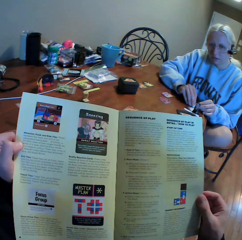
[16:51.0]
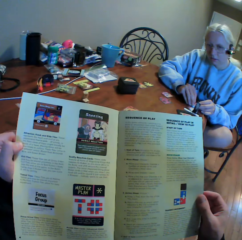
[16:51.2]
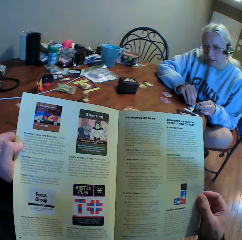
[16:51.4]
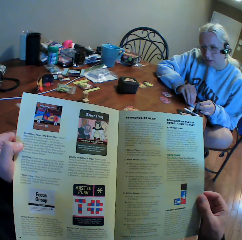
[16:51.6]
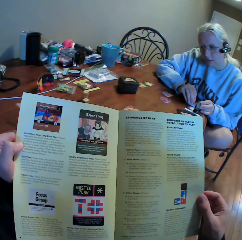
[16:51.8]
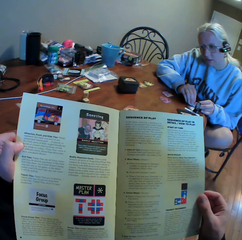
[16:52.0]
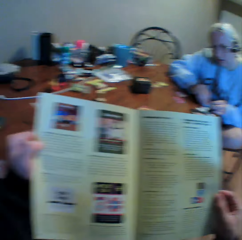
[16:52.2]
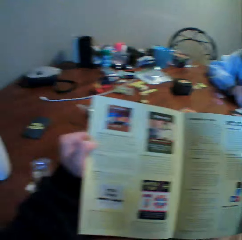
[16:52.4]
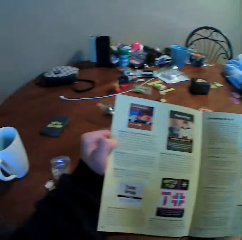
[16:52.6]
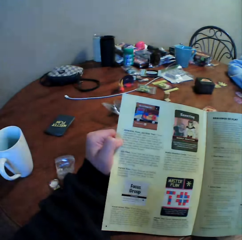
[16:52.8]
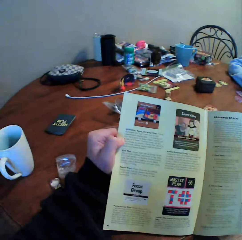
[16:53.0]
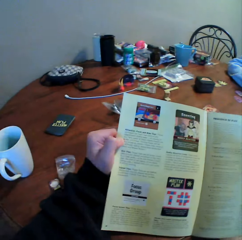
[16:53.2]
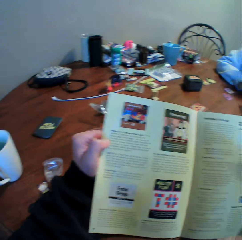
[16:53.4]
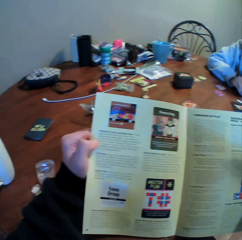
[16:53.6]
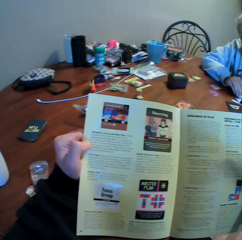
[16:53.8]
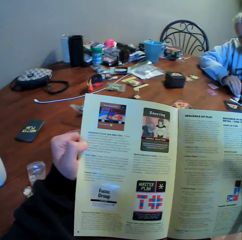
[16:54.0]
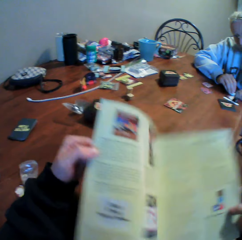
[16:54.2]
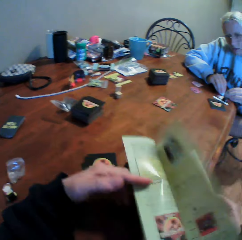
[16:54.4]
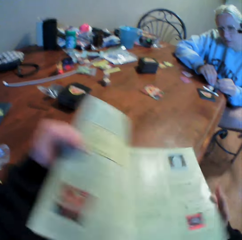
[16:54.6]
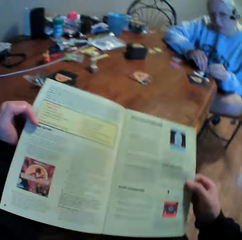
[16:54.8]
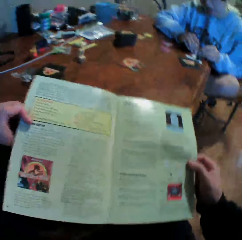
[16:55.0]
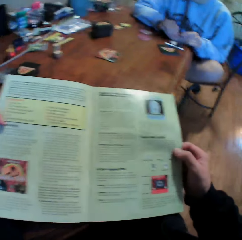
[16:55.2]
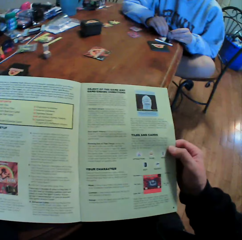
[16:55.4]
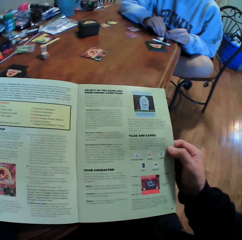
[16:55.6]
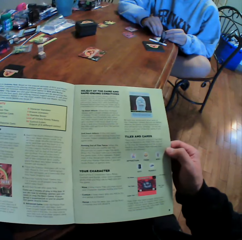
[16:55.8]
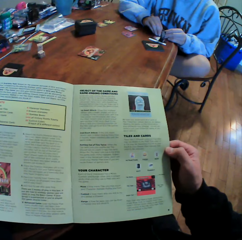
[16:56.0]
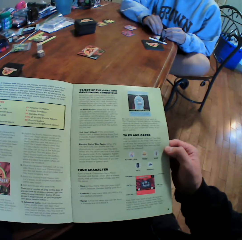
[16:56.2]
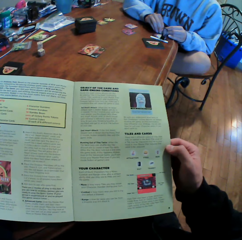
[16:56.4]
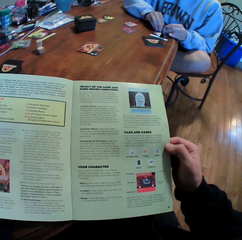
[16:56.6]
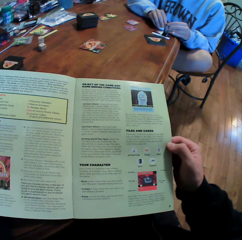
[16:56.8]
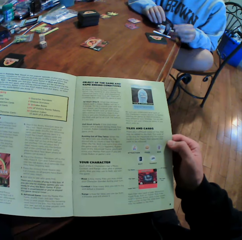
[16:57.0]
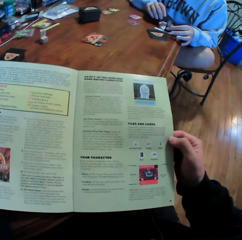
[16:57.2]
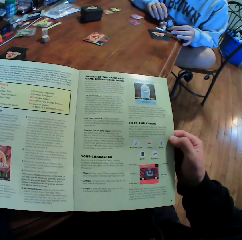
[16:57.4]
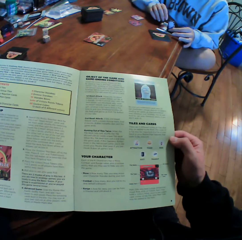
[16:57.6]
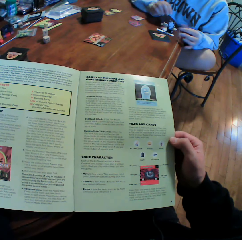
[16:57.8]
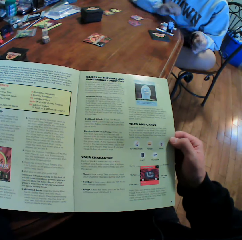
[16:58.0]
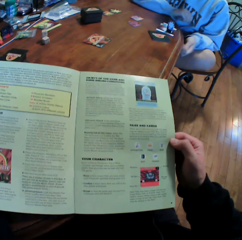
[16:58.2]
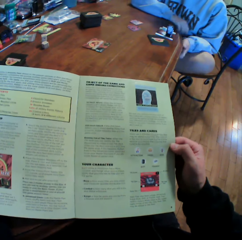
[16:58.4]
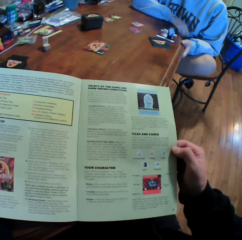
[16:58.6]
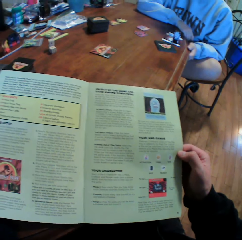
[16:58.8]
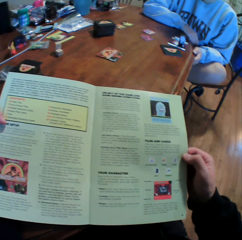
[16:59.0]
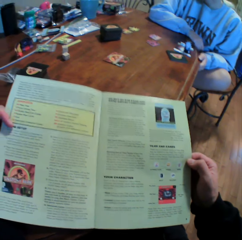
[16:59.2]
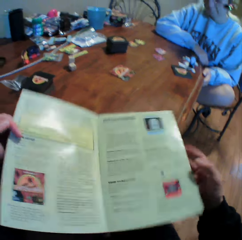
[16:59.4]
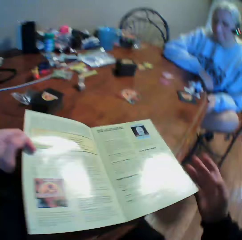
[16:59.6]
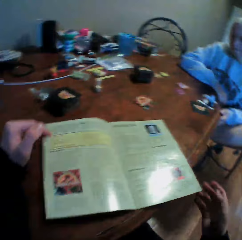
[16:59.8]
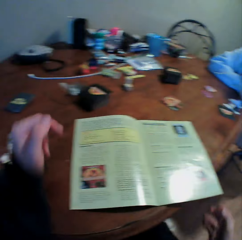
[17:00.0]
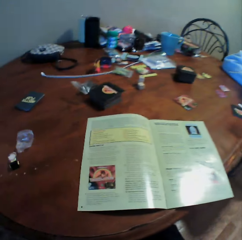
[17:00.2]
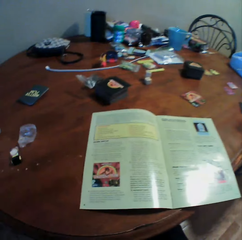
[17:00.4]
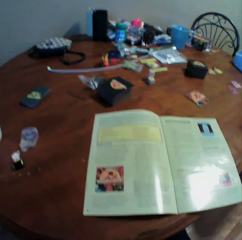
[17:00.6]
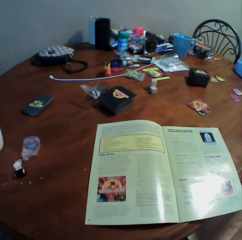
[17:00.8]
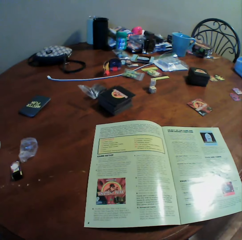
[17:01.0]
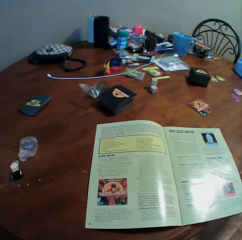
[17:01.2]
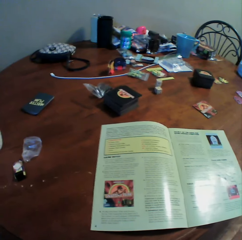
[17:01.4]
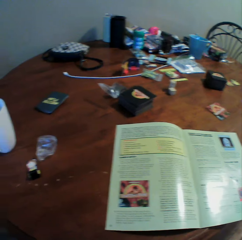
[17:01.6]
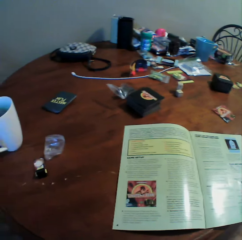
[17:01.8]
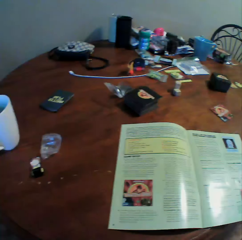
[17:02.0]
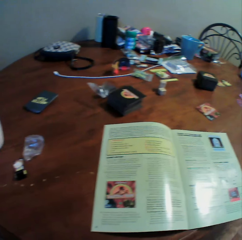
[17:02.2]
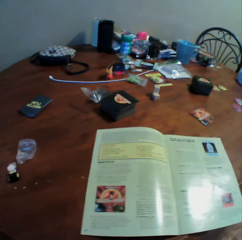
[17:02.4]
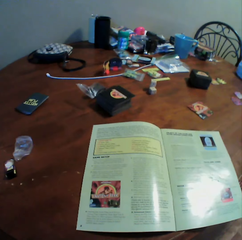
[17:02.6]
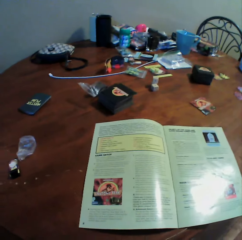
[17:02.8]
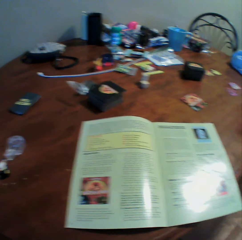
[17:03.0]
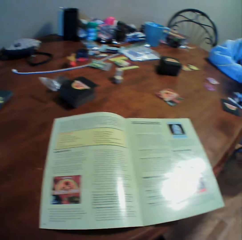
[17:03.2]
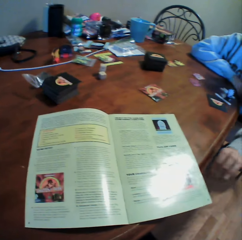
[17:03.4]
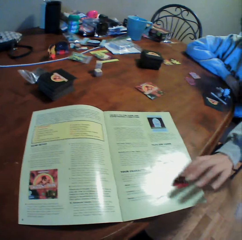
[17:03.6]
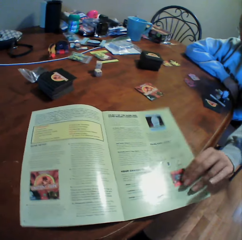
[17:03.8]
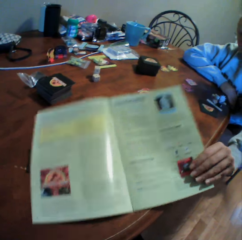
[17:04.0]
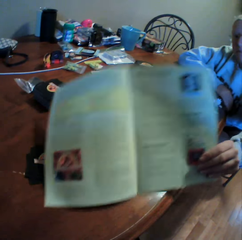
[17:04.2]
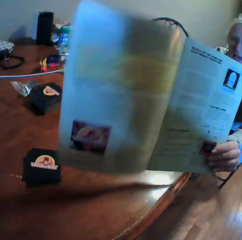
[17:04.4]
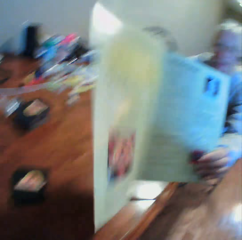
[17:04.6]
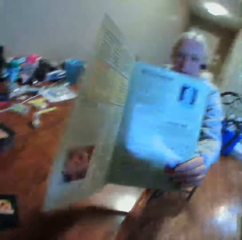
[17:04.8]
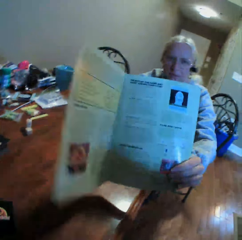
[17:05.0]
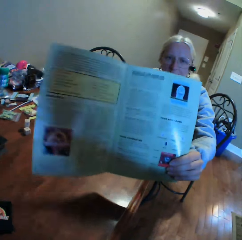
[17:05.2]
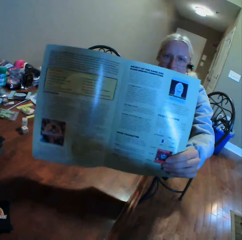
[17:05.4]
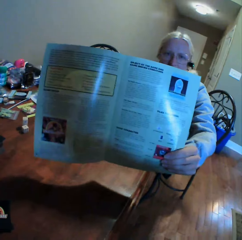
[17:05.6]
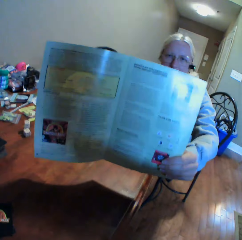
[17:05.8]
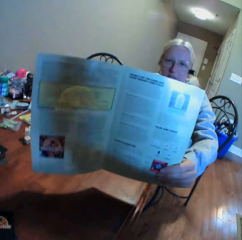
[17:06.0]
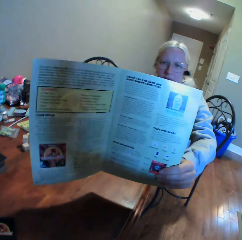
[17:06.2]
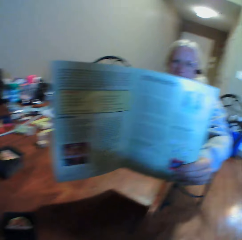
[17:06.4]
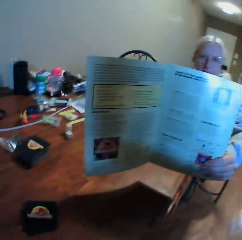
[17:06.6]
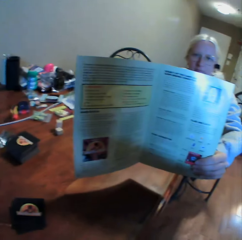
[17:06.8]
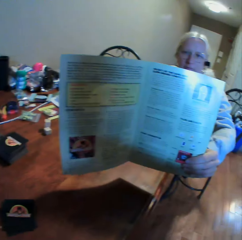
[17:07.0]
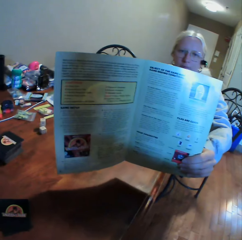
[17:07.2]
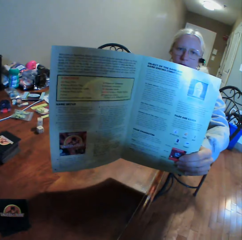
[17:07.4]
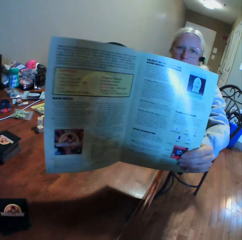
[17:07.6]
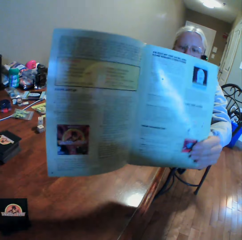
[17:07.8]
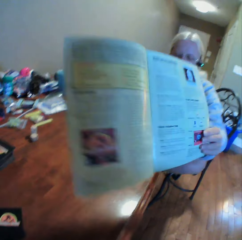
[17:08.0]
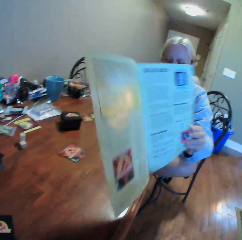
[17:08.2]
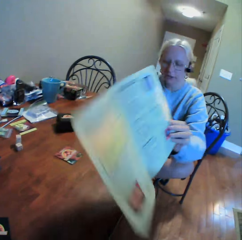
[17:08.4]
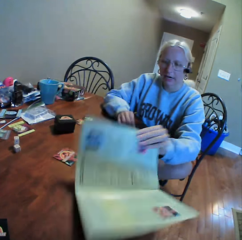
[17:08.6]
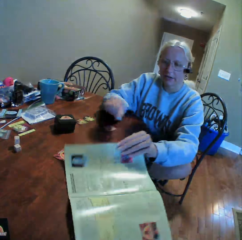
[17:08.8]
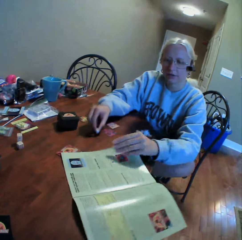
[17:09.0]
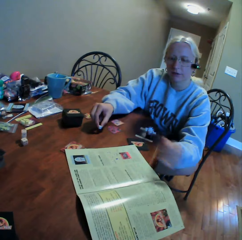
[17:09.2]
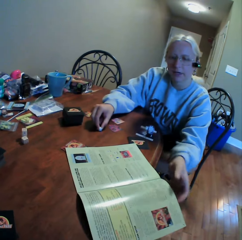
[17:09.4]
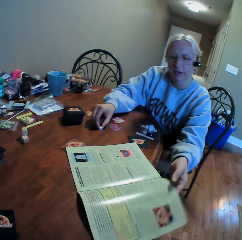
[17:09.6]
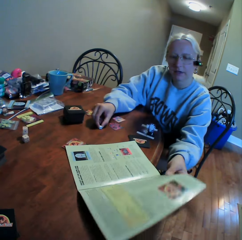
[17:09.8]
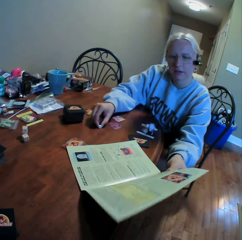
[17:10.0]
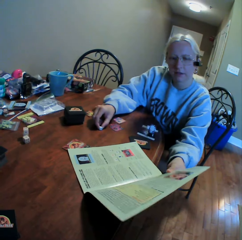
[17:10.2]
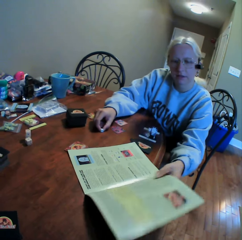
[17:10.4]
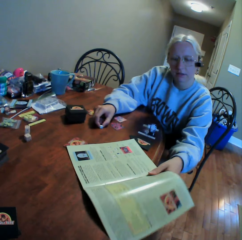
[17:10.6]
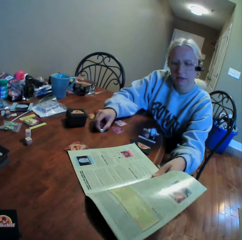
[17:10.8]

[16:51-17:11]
The camera wearer reads the book. They turn the page. They read the book. They put the manual book on the table. They read the manual book on the table. They interact with the woman. The woman moves up the manual book. The camera wearer stares at the manual book. They interact with the woman. The woman puts the manual book on the table.

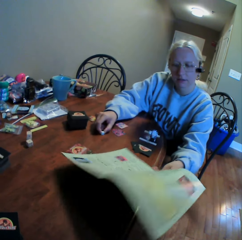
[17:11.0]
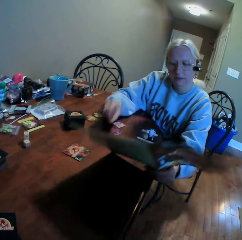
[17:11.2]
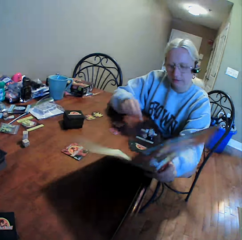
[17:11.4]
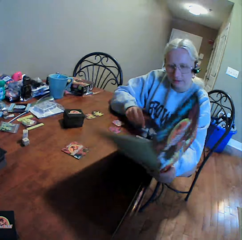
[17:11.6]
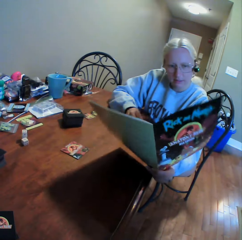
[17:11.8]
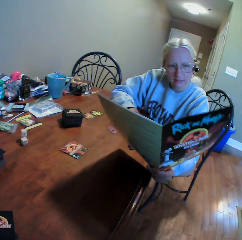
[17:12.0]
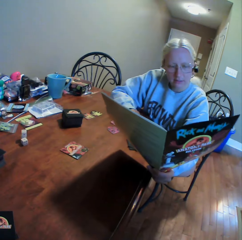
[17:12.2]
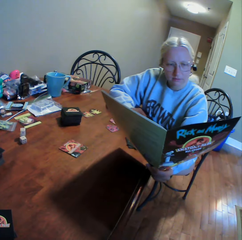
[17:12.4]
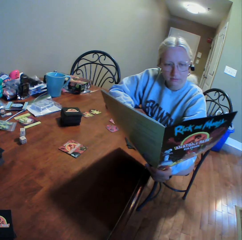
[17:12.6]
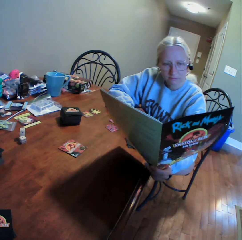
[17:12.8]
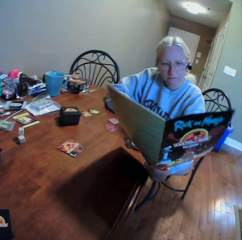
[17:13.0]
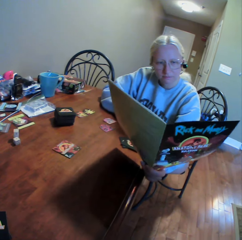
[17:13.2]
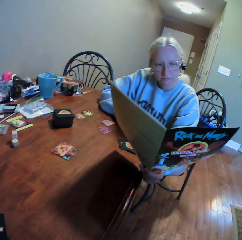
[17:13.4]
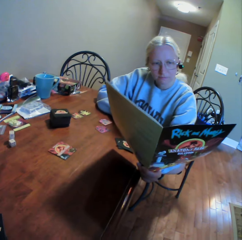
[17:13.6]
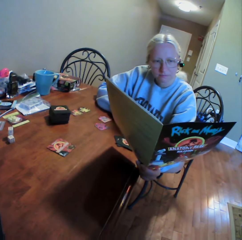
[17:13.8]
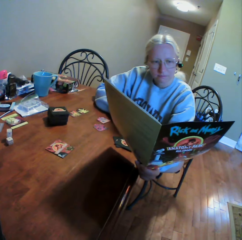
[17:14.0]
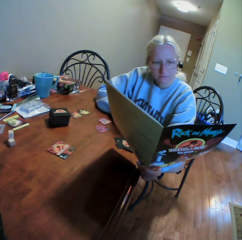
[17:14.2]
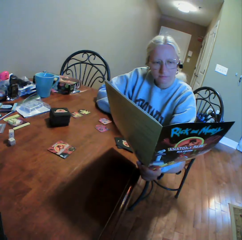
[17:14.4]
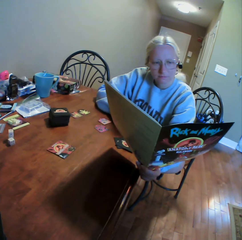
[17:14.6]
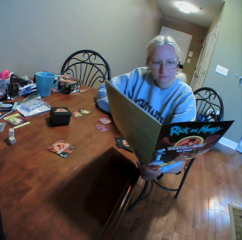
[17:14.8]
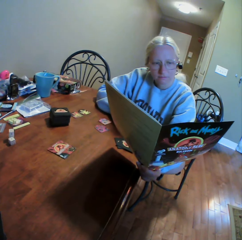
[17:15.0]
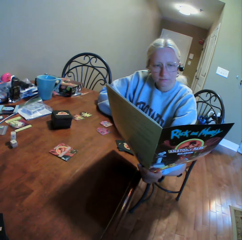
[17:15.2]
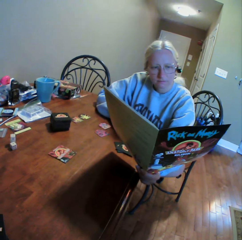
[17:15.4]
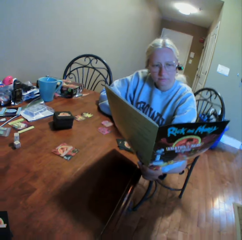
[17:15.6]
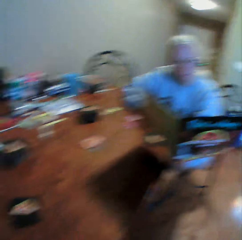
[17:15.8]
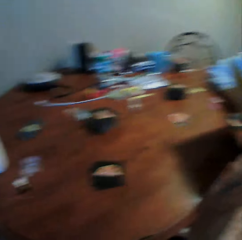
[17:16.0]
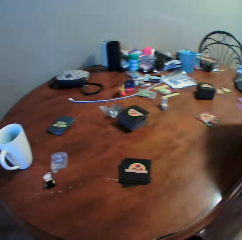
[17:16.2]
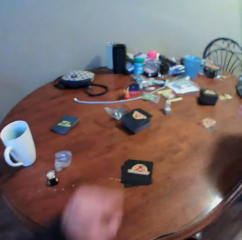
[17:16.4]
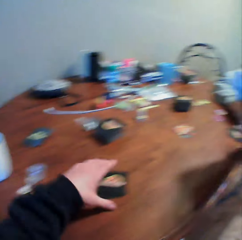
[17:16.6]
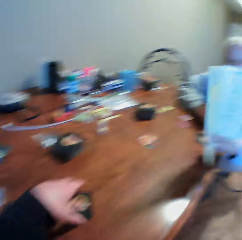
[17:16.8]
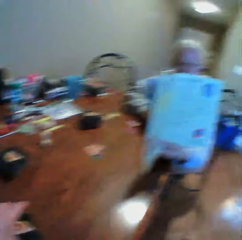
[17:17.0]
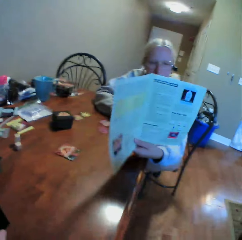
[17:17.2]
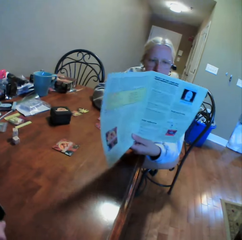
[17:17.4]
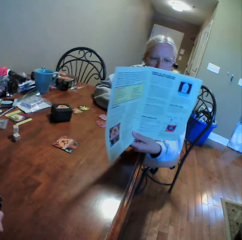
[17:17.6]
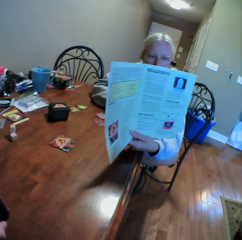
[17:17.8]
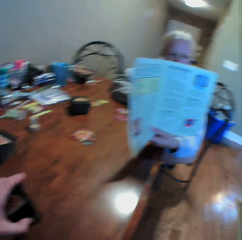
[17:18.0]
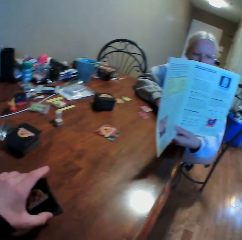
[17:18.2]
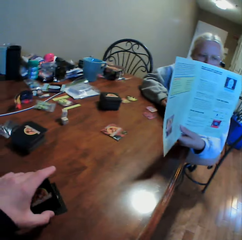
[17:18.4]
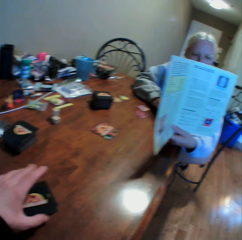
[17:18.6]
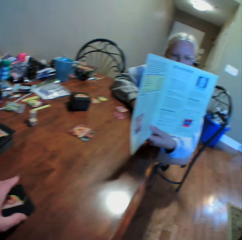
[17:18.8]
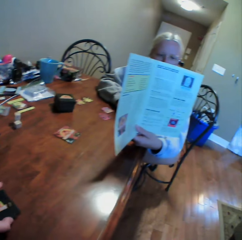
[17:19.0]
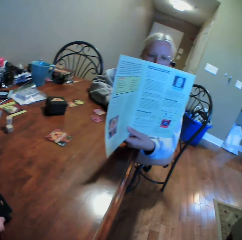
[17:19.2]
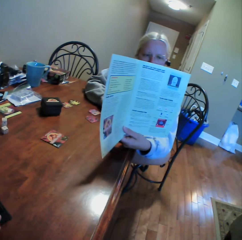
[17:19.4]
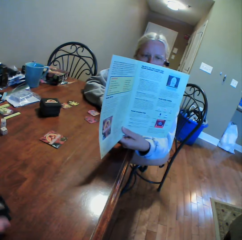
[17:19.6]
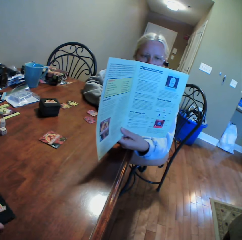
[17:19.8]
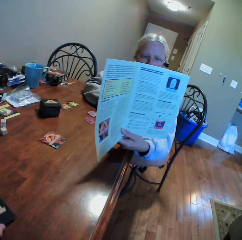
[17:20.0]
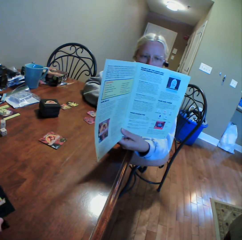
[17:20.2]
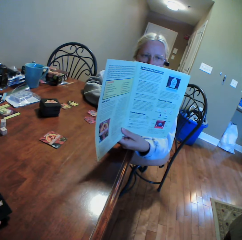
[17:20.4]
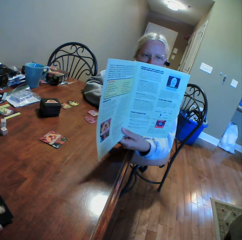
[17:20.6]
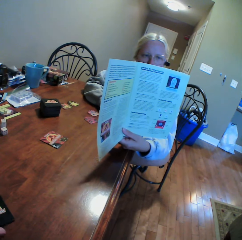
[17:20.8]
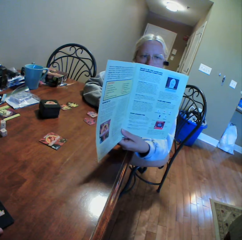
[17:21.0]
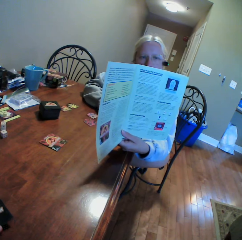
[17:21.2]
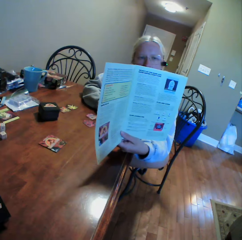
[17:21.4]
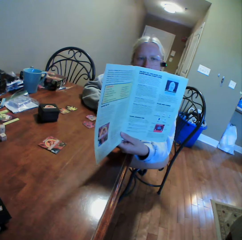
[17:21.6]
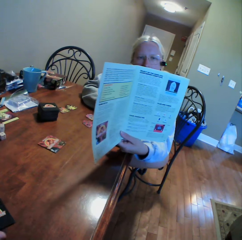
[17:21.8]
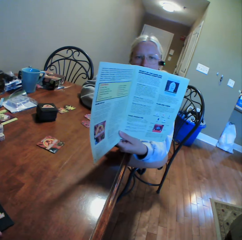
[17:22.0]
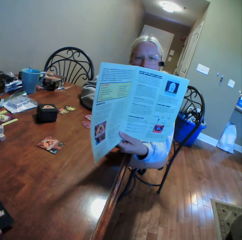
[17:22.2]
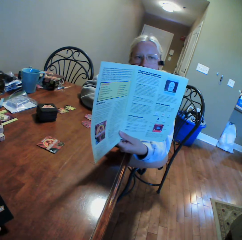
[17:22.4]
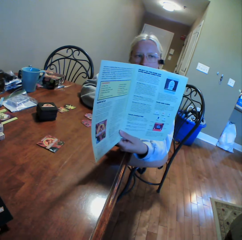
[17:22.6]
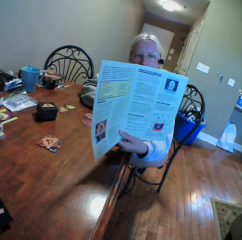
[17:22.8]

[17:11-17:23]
The woman holds up the manual book on the table. She reads the manual book. The camera wearer looks around the house. They pick up the cards from the table. They stare at the manual book. They interact with the woman.
